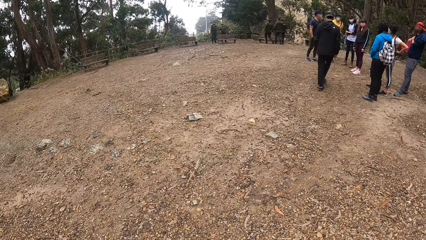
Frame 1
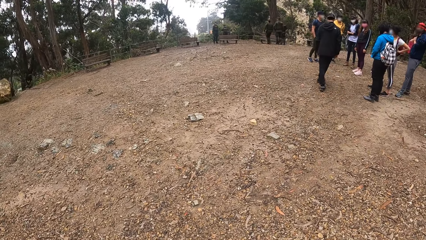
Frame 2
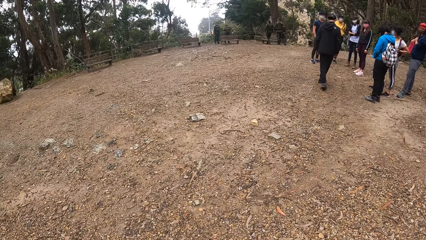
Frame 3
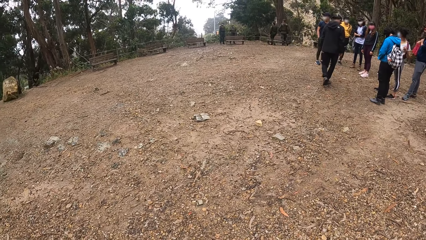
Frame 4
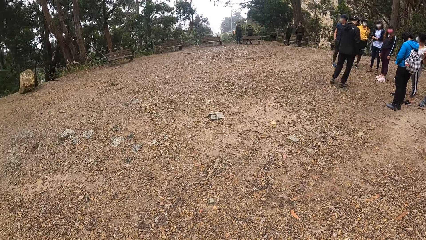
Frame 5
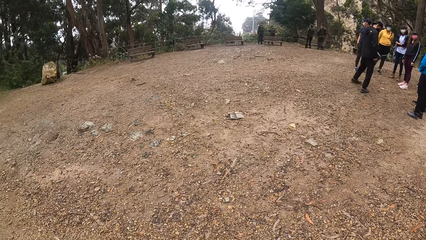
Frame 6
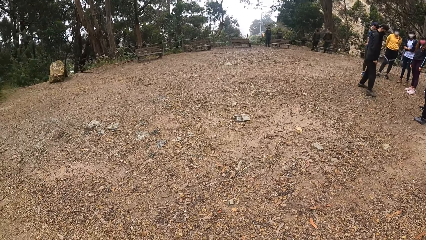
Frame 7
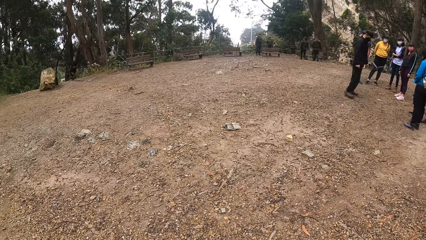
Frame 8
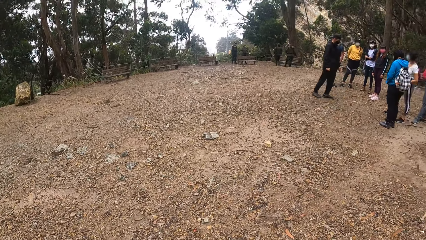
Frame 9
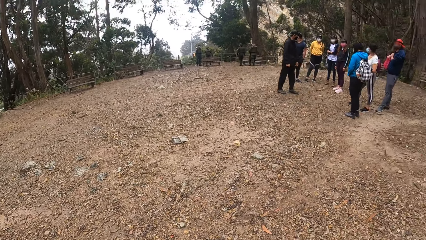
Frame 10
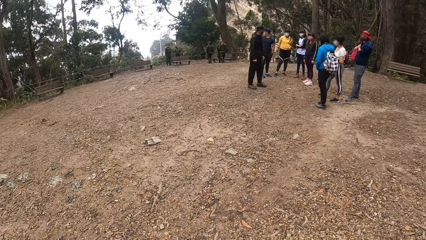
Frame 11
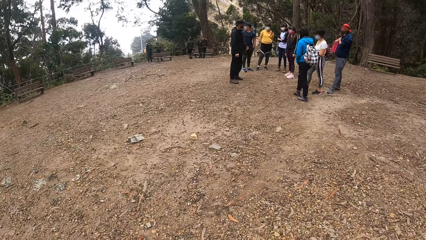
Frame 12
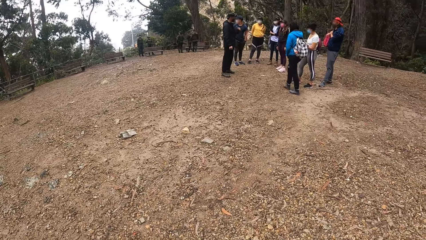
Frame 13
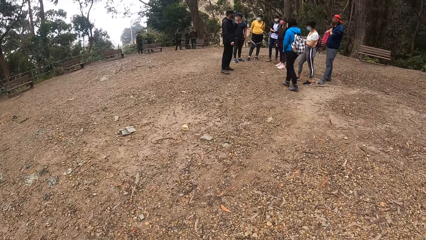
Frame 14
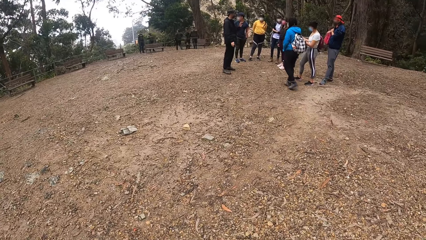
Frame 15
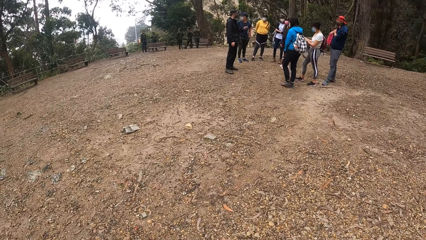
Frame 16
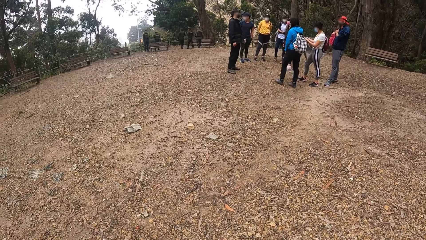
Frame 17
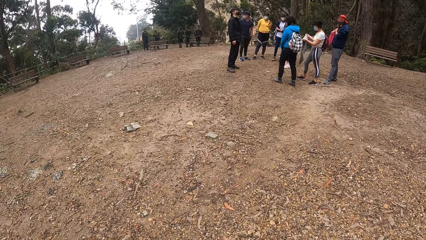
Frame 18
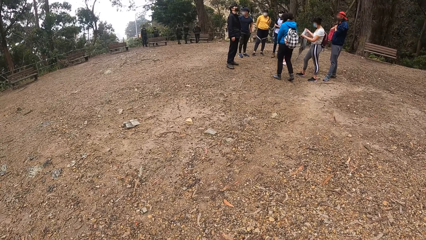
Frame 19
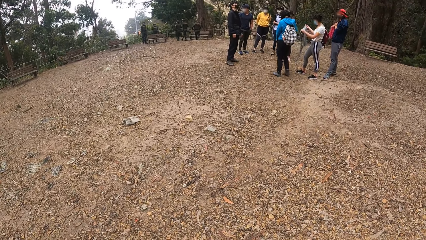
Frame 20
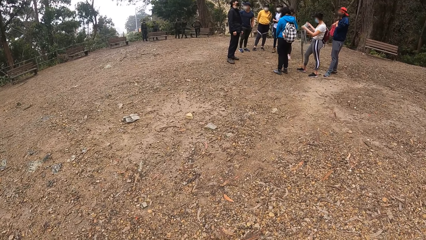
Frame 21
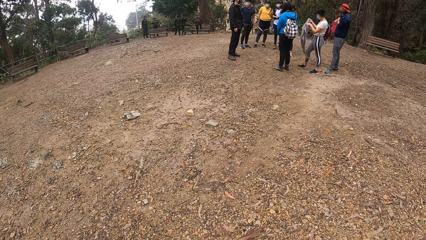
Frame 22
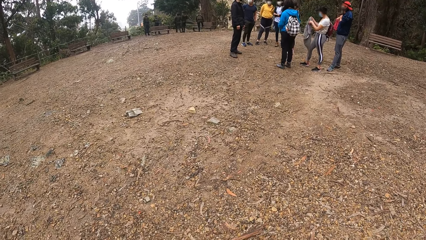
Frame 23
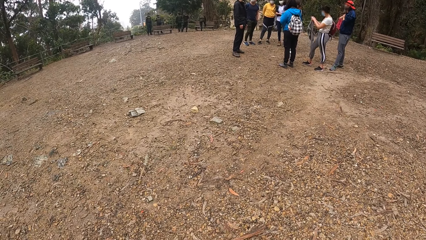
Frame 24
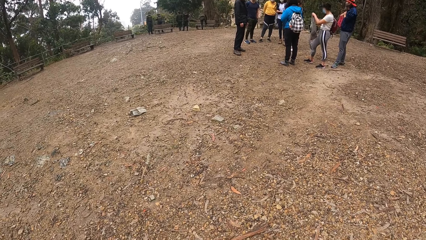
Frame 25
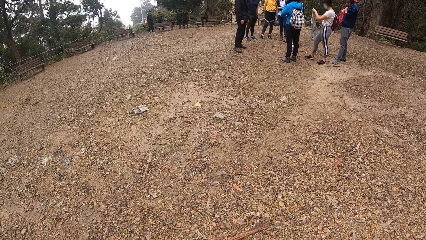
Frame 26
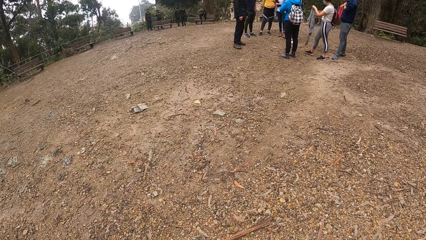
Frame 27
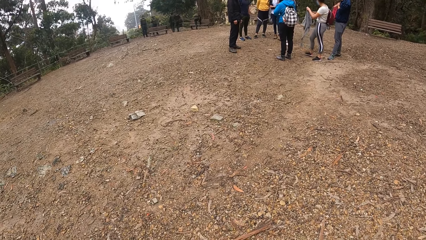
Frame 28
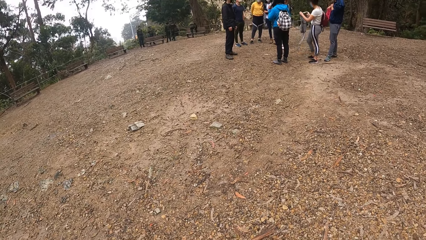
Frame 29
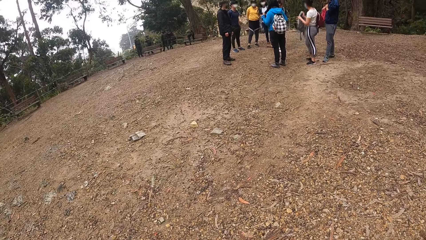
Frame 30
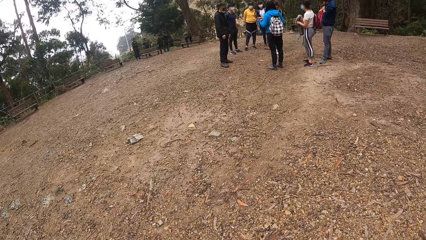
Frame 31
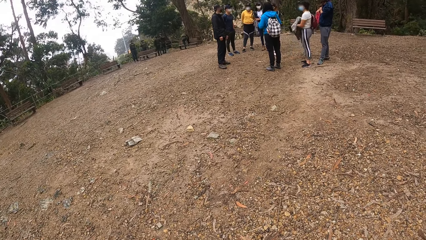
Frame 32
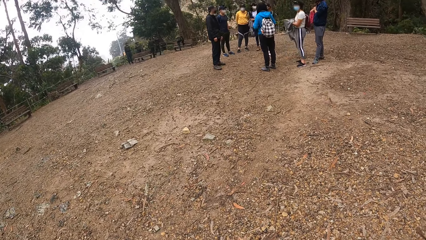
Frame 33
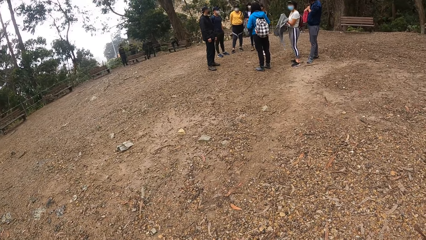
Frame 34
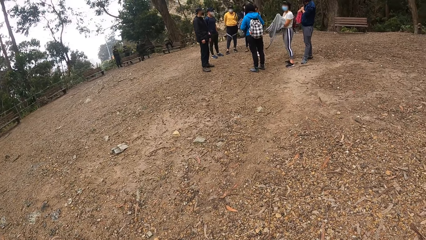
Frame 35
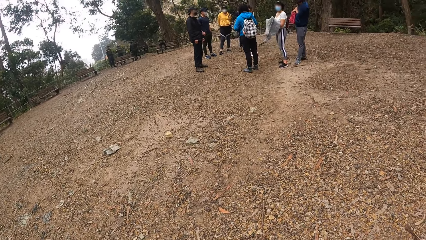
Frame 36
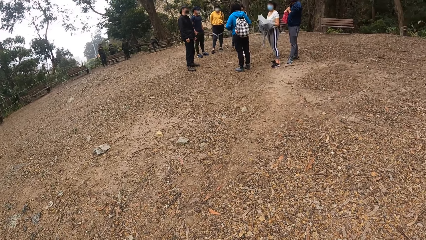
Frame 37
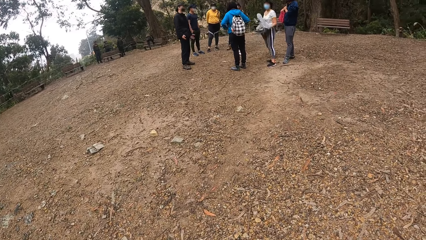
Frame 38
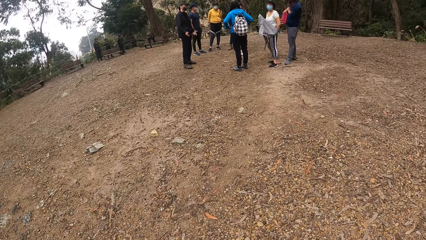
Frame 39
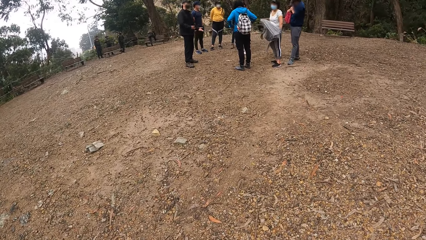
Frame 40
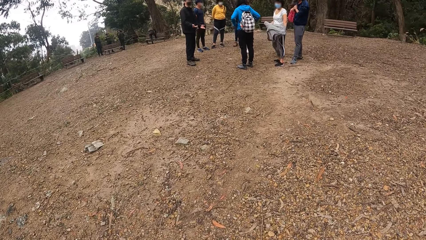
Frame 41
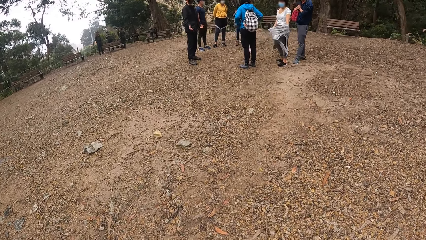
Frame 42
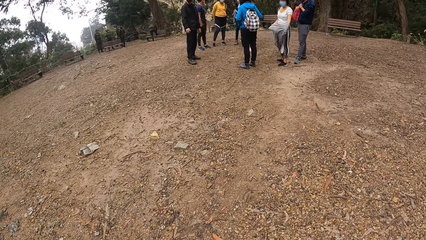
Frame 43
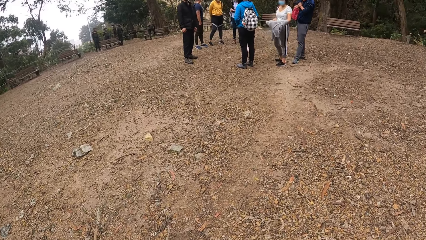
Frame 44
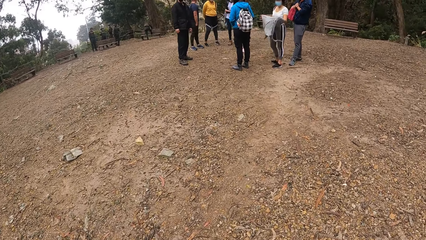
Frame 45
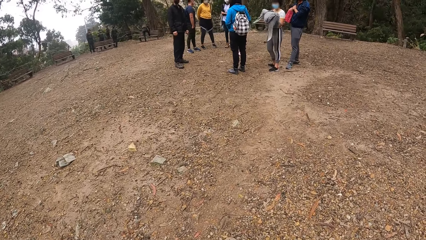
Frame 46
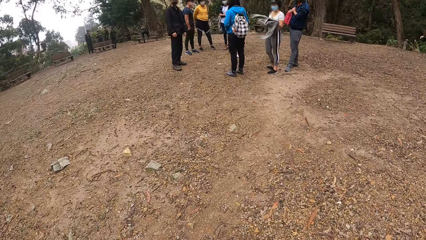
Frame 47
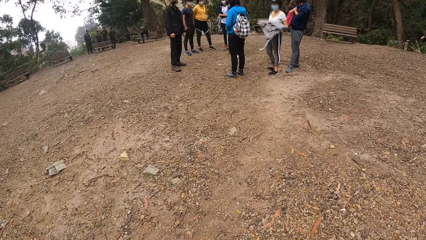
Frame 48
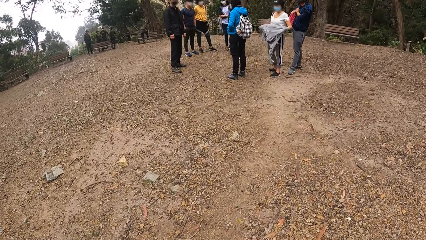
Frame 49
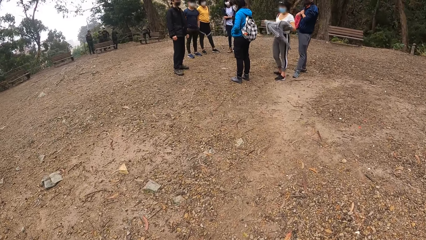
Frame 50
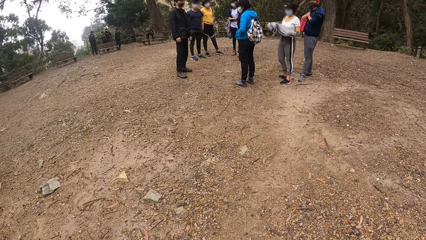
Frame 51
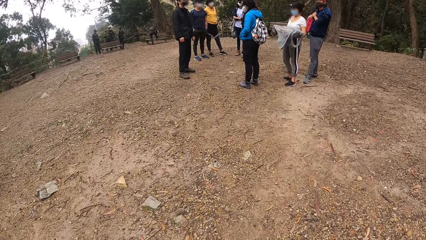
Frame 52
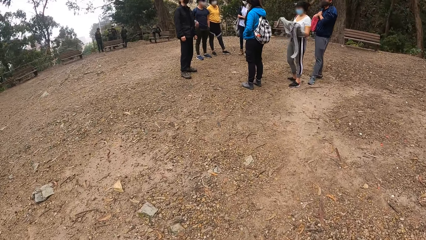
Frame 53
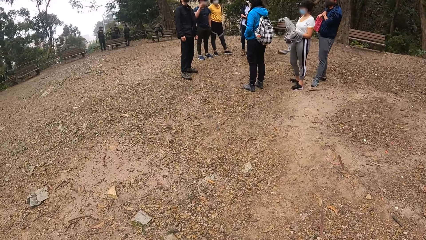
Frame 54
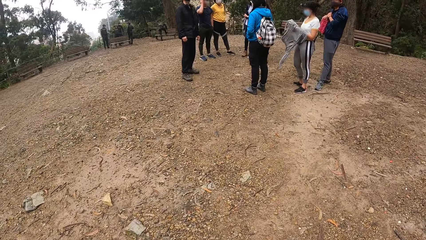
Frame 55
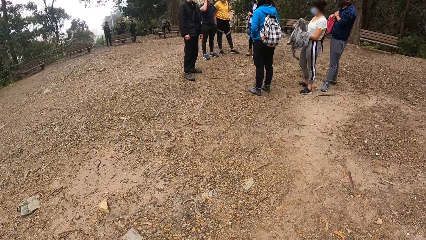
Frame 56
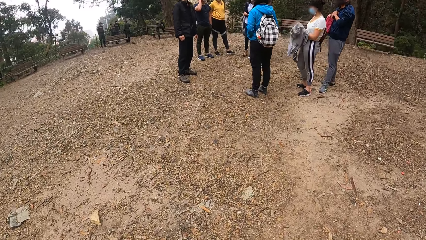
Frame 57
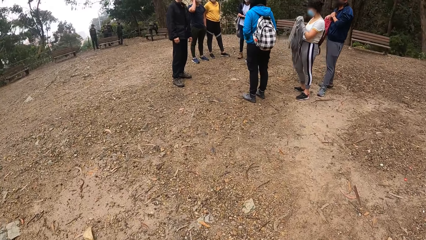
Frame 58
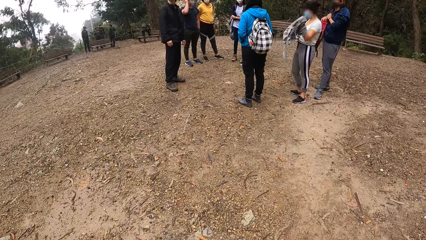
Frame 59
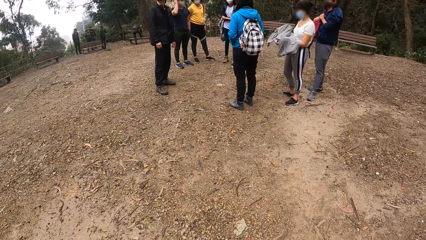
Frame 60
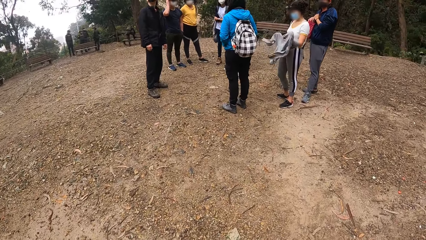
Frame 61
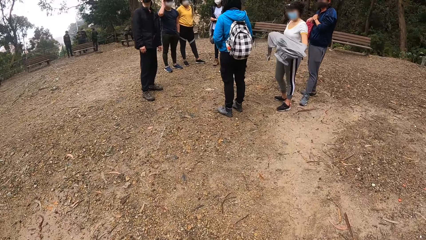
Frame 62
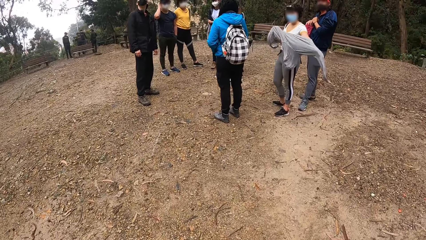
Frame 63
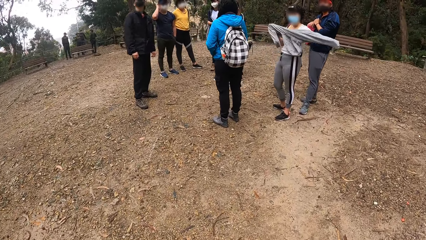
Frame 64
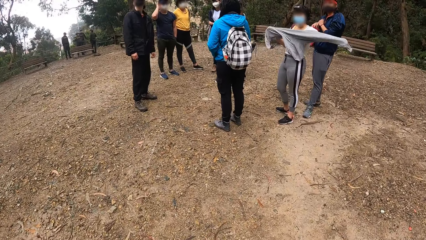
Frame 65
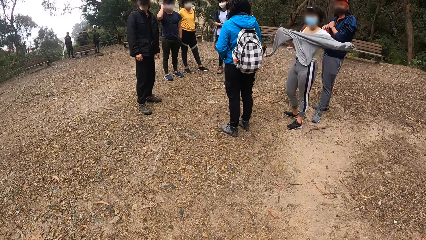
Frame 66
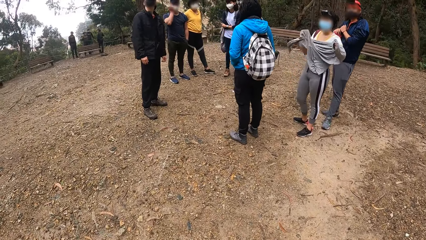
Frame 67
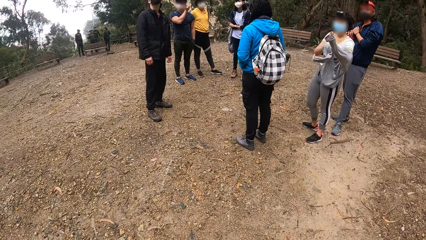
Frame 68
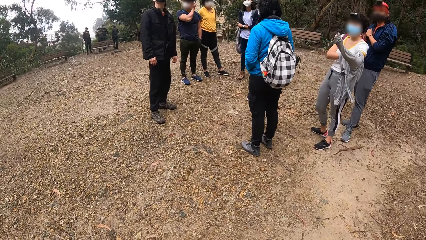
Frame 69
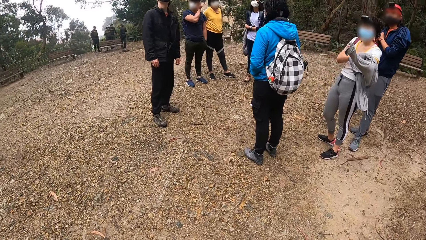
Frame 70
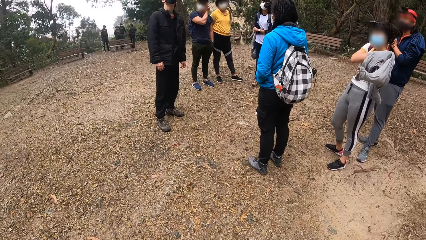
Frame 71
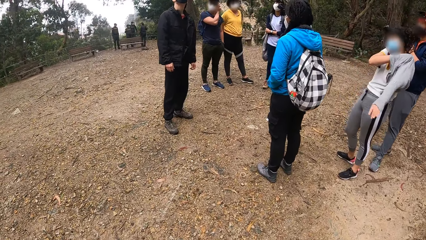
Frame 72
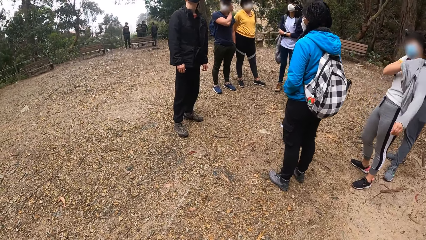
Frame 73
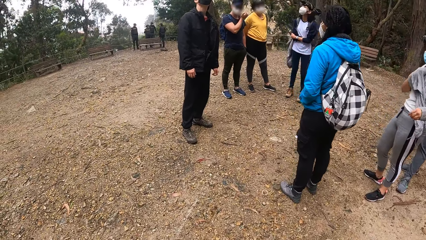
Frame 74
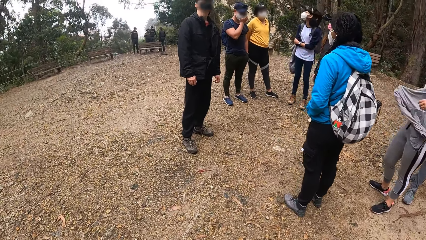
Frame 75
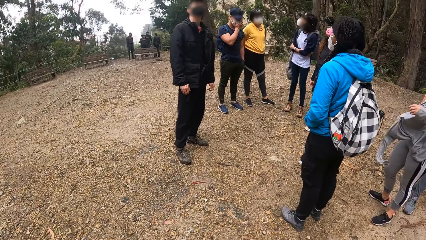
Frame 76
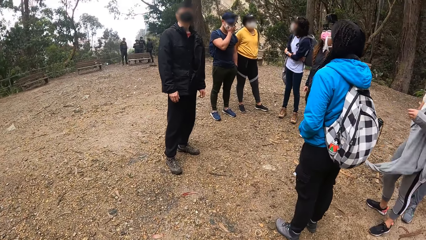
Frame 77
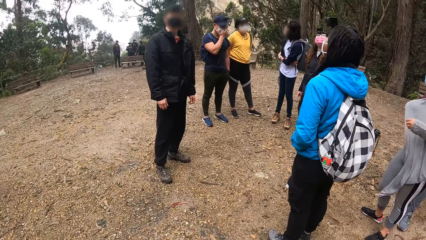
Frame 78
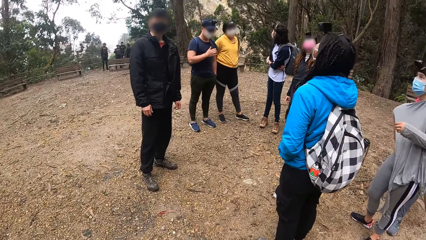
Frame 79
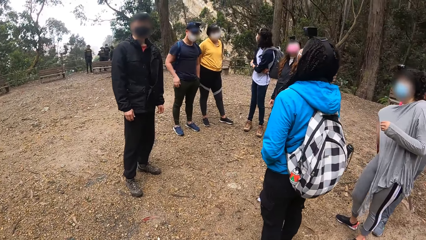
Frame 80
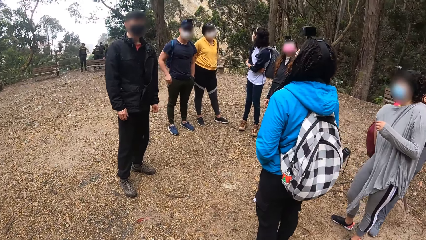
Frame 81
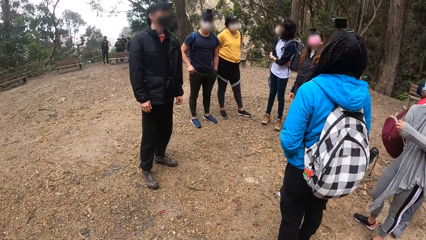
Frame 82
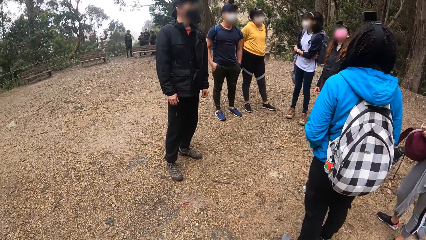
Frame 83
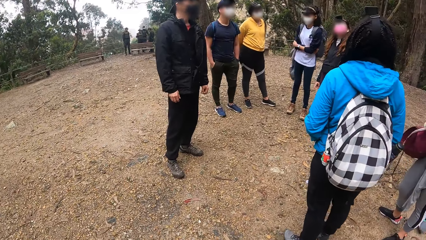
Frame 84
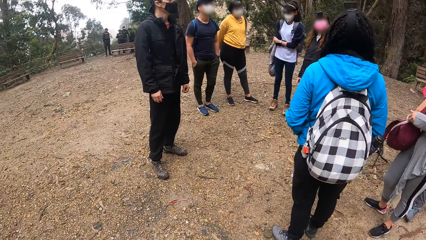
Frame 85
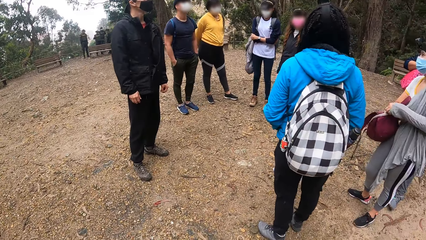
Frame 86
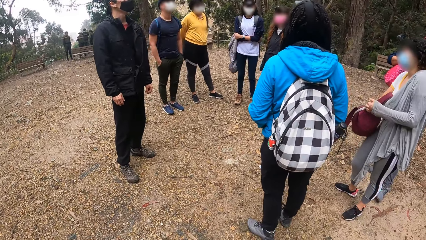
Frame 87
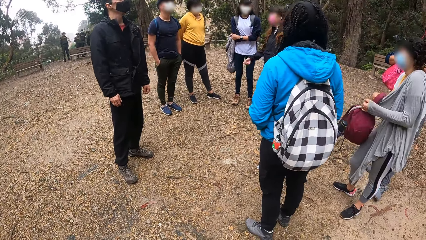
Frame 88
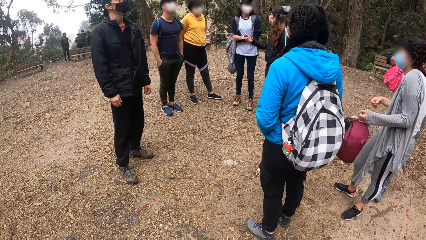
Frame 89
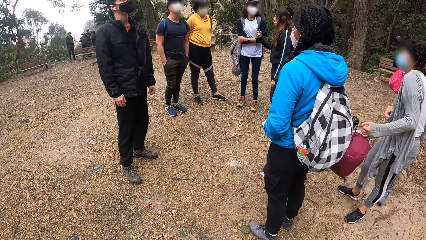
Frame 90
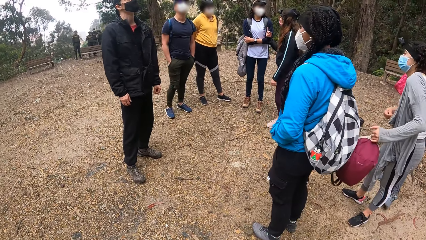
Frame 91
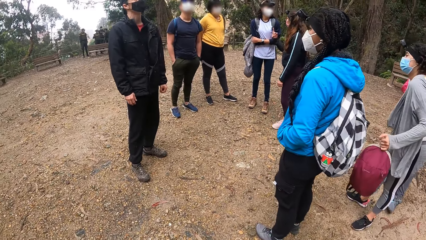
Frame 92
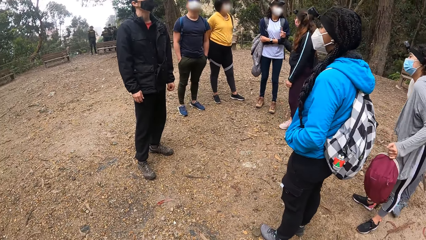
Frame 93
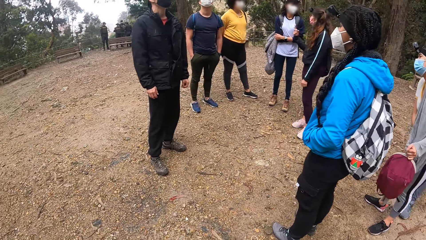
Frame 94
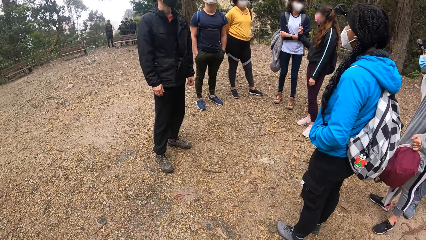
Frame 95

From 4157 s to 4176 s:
The man interacts with a group of people at the park. The woman holds a sweater in both hands and wears the sweater with both hands. The camera wearer walks towards the group of people at the park. They interact with the group of people at the park.
